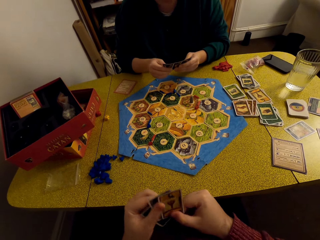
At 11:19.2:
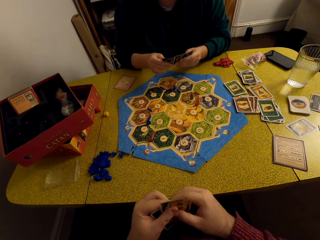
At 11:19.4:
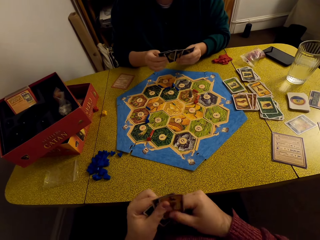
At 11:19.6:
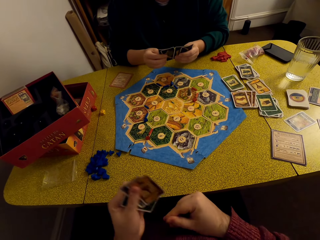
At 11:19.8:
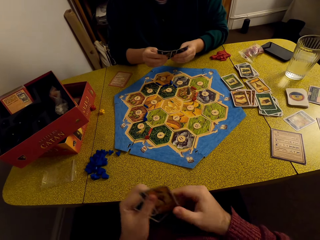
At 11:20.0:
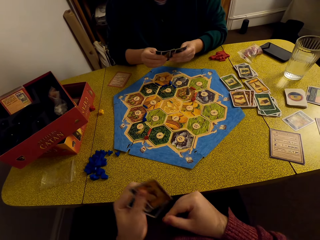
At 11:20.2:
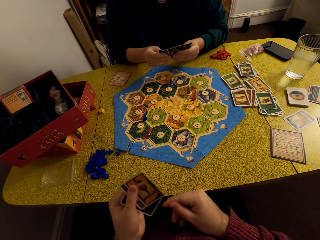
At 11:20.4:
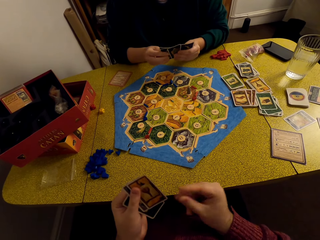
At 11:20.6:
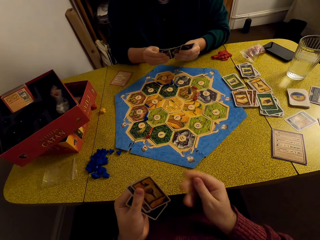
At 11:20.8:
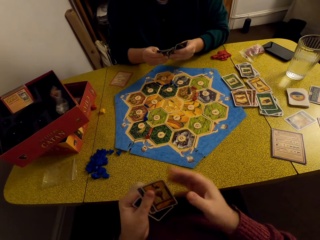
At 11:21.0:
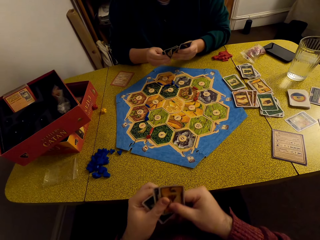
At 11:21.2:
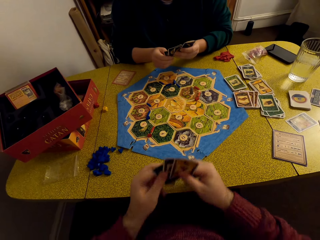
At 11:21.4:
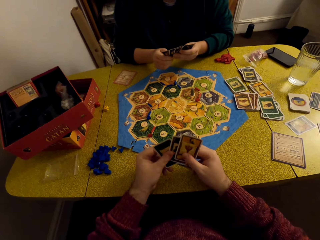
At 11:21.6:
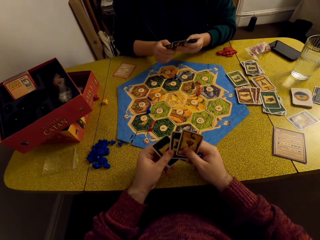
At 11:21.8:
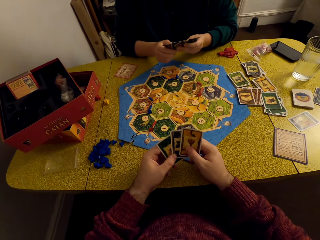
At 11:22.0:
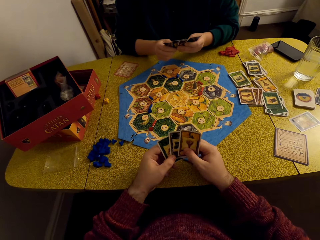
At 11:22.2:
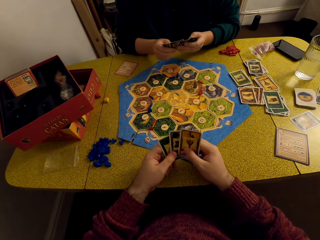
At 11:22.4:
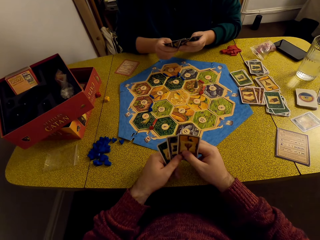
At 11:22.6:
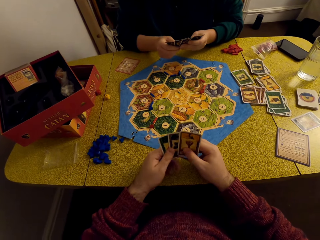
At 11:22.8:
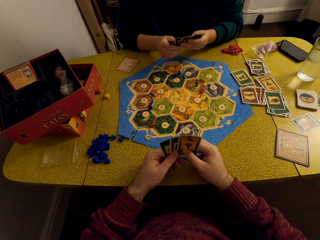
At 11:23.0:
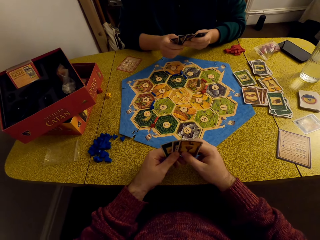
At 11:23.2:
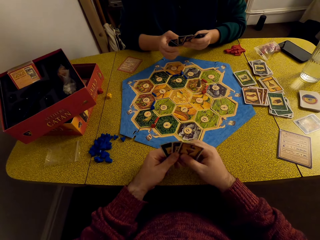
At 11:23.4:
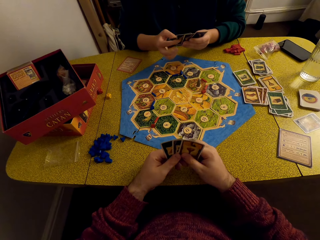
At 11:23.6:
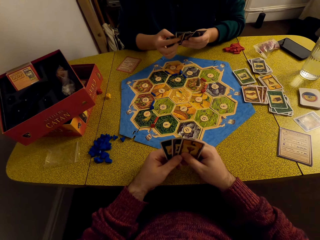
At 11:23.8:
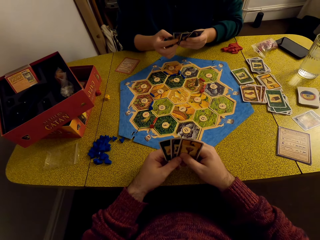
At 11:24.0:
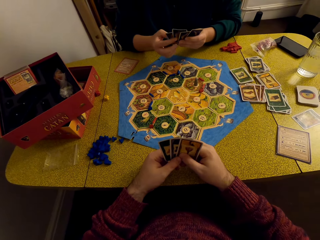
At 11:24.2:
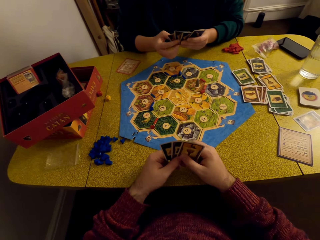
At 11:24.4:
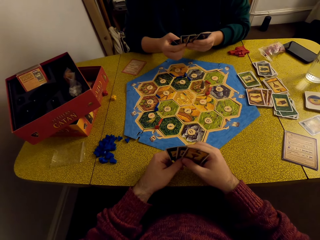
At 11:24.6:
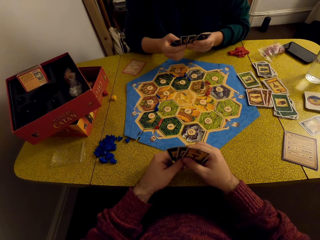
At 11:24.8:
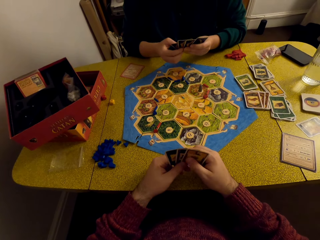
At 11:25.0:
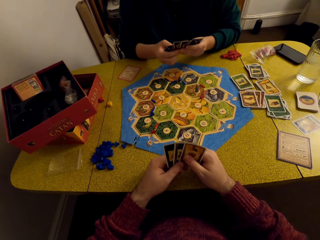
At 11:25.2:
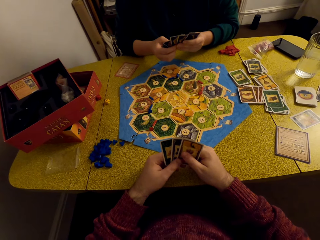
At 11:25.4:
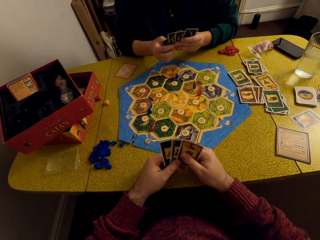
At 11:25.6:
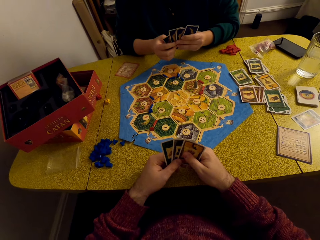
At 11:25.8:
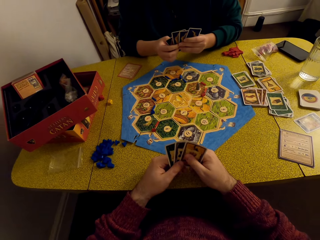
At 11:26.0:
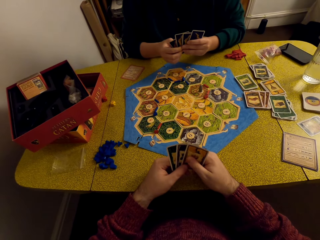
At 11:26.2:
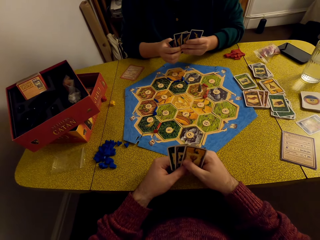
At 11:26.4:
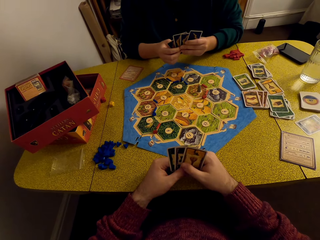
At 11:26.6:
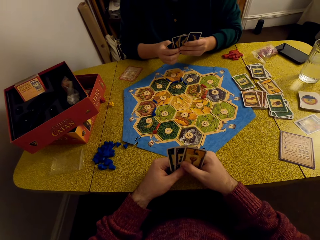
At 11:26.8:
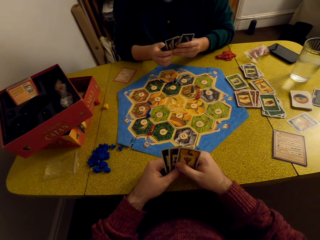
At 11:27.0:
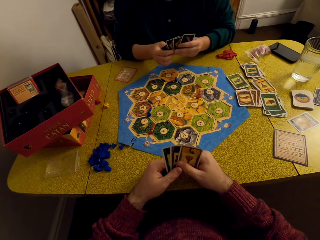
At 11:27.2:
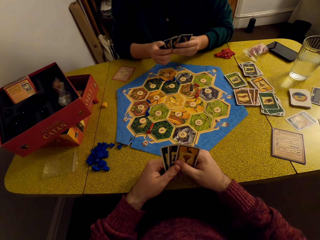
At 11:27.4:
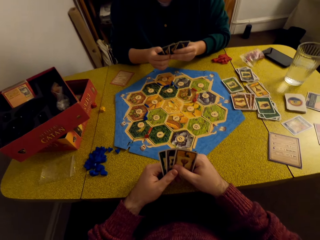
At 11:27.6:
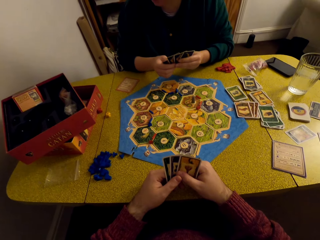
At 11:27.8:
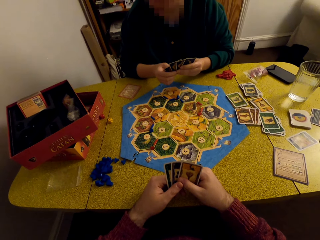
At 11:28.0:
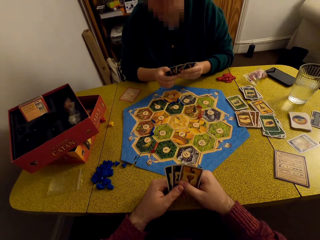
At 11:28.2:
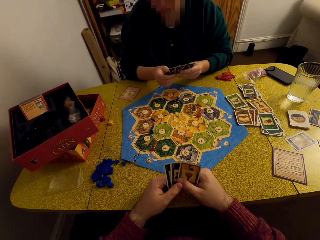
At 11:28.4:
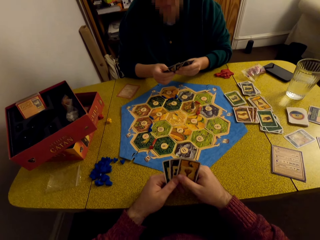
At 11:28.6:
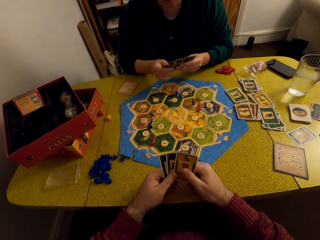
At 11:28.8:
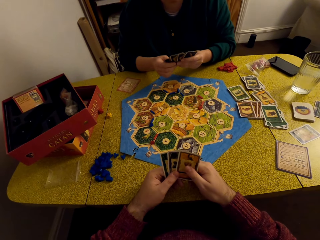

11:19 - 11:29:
The camera wearer stares at the game board. A woman talks to the camera wearer.

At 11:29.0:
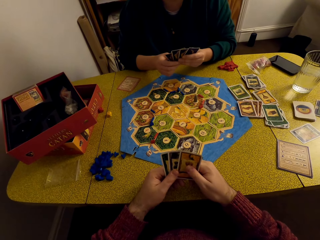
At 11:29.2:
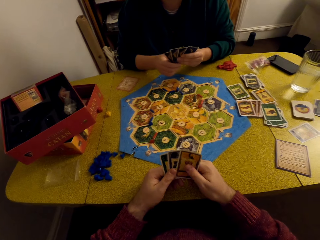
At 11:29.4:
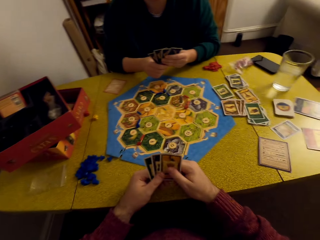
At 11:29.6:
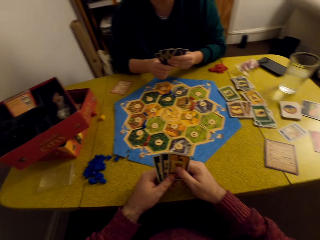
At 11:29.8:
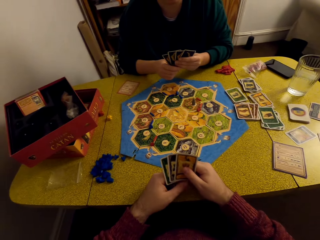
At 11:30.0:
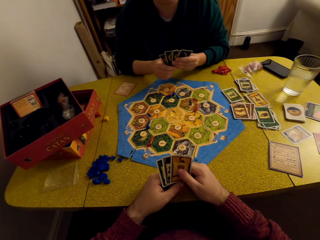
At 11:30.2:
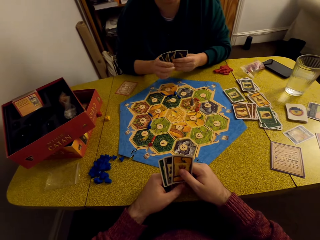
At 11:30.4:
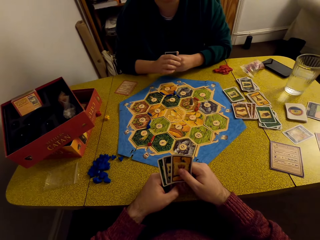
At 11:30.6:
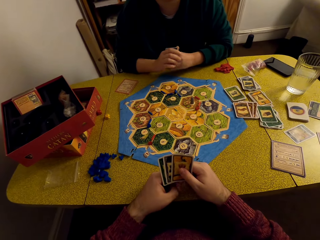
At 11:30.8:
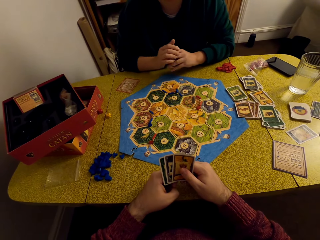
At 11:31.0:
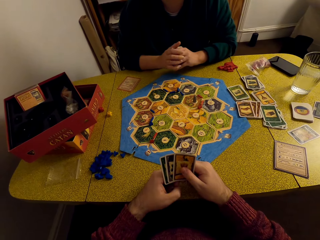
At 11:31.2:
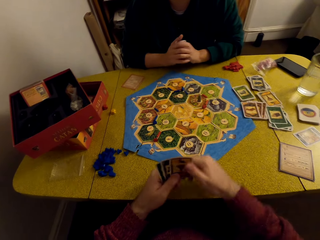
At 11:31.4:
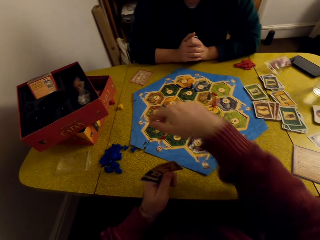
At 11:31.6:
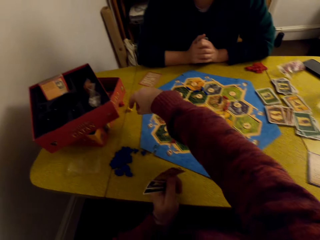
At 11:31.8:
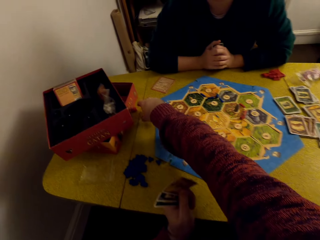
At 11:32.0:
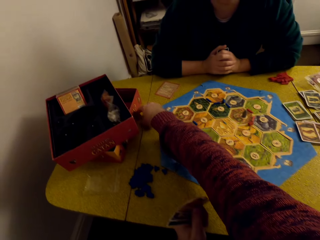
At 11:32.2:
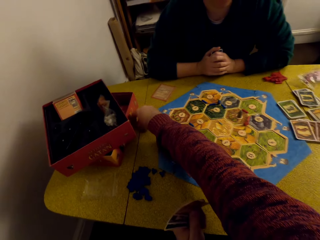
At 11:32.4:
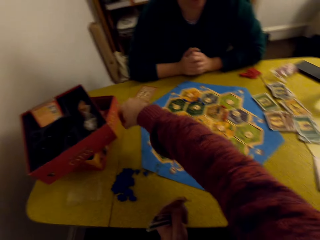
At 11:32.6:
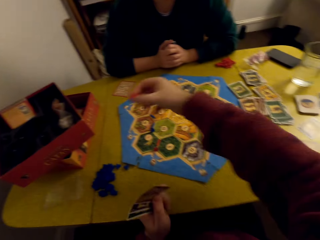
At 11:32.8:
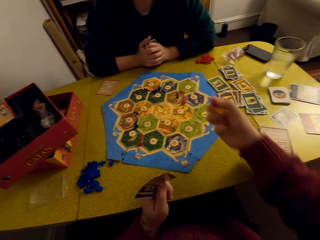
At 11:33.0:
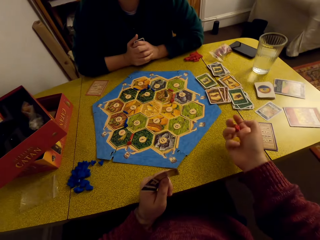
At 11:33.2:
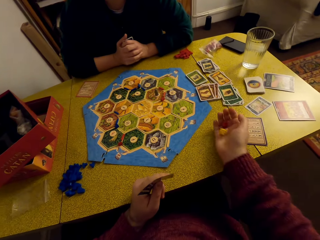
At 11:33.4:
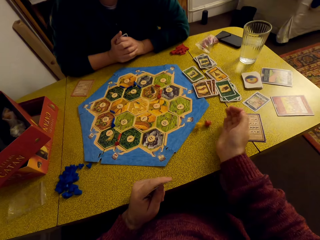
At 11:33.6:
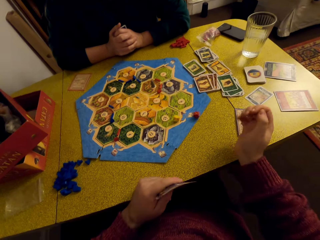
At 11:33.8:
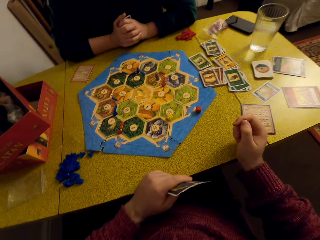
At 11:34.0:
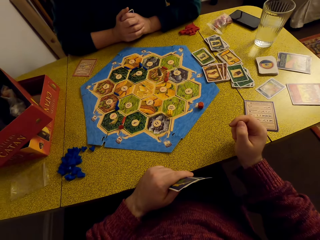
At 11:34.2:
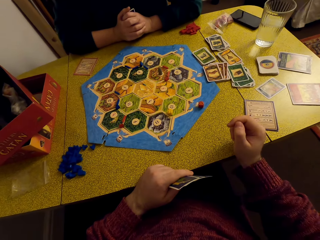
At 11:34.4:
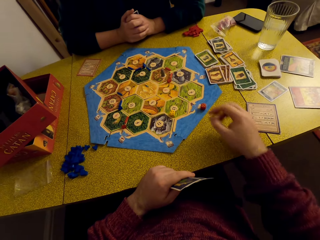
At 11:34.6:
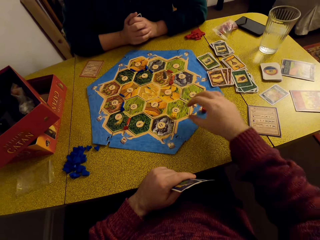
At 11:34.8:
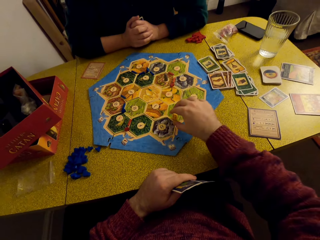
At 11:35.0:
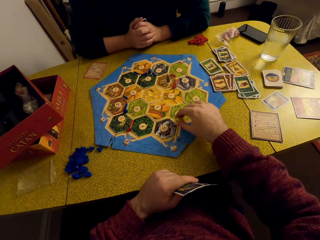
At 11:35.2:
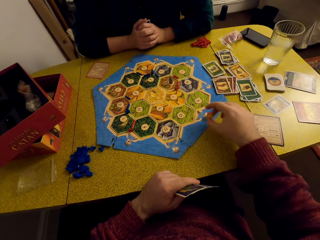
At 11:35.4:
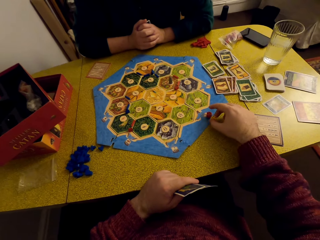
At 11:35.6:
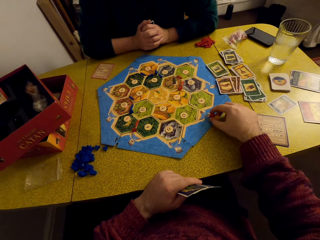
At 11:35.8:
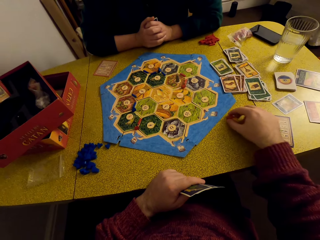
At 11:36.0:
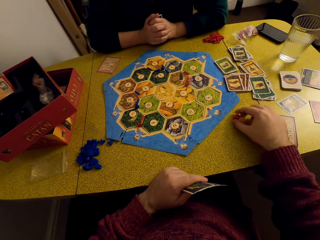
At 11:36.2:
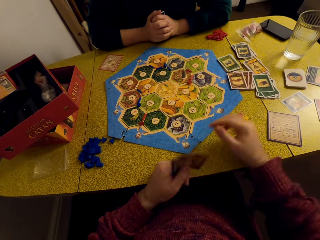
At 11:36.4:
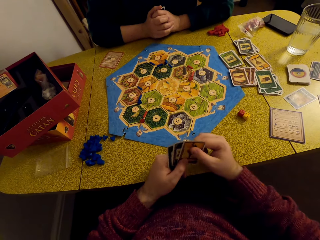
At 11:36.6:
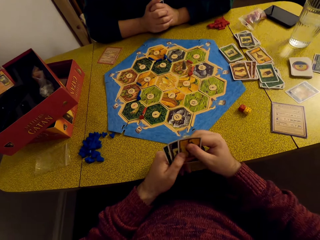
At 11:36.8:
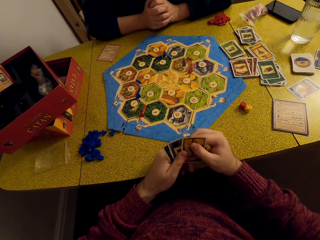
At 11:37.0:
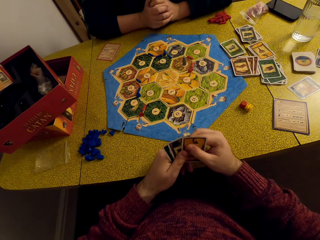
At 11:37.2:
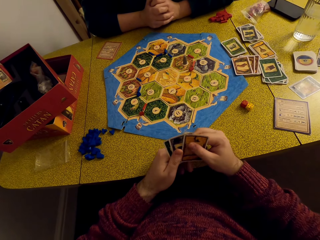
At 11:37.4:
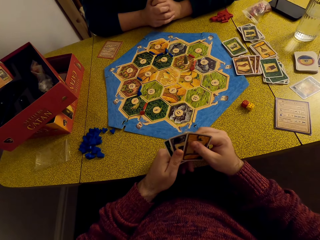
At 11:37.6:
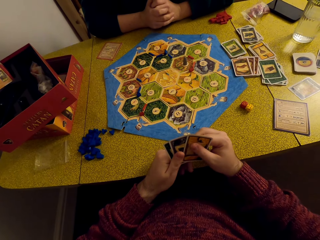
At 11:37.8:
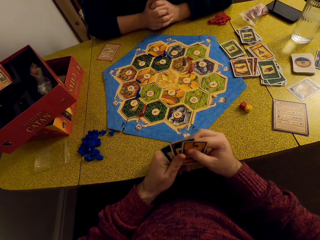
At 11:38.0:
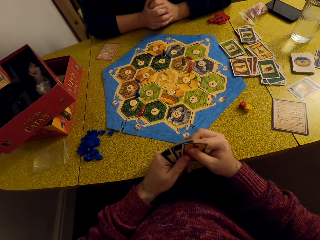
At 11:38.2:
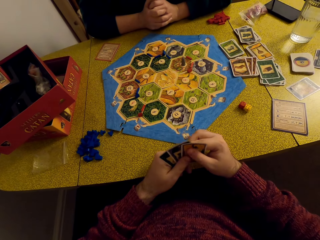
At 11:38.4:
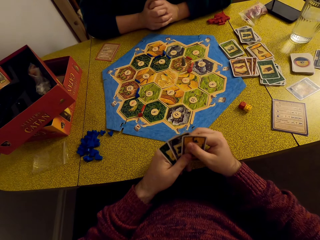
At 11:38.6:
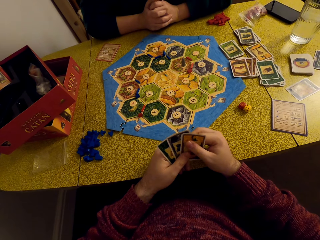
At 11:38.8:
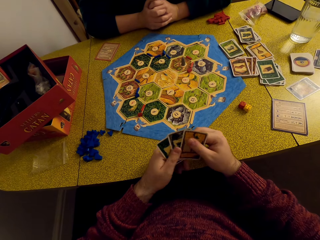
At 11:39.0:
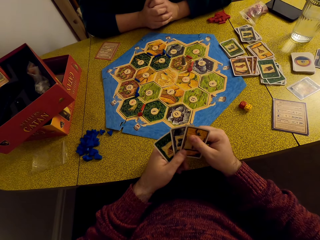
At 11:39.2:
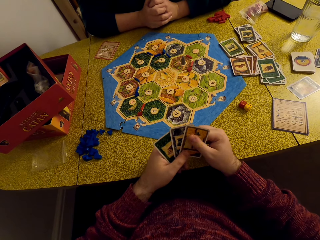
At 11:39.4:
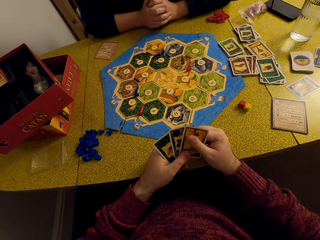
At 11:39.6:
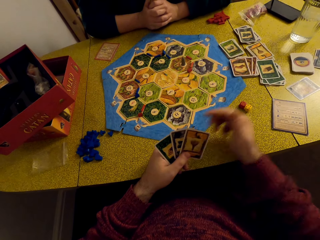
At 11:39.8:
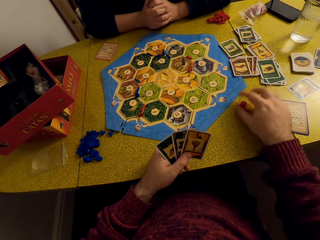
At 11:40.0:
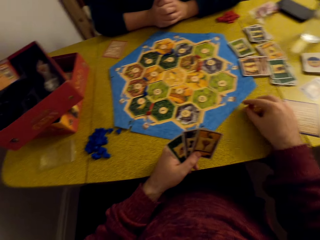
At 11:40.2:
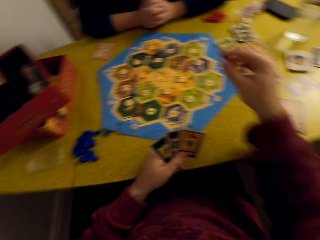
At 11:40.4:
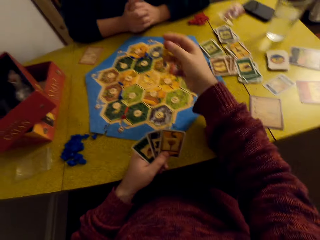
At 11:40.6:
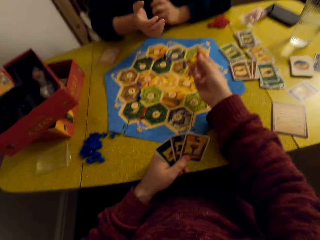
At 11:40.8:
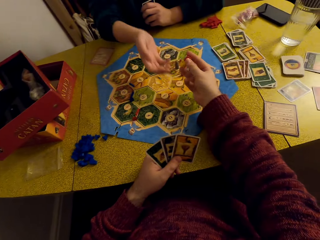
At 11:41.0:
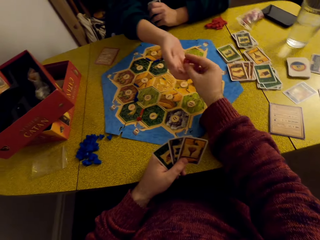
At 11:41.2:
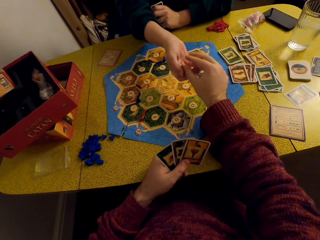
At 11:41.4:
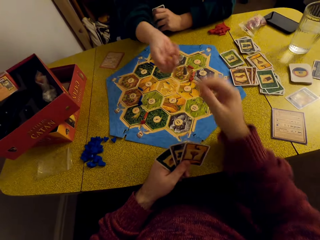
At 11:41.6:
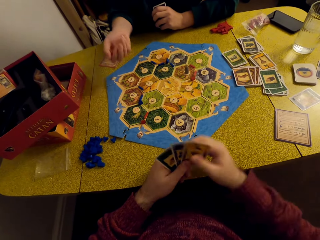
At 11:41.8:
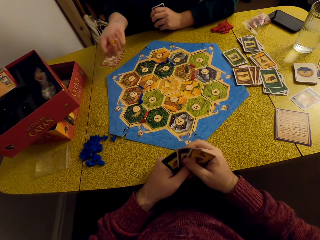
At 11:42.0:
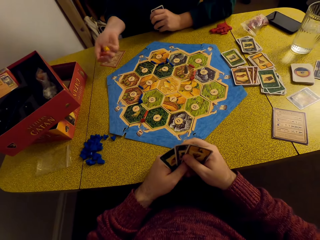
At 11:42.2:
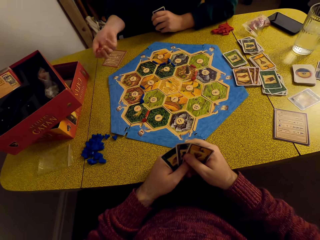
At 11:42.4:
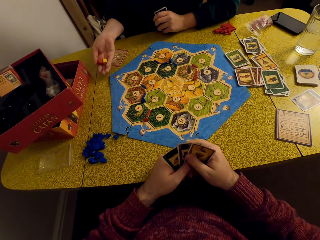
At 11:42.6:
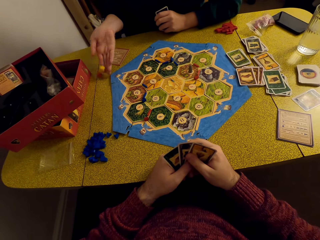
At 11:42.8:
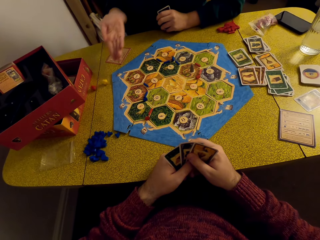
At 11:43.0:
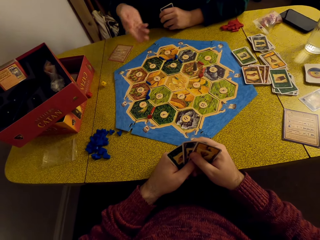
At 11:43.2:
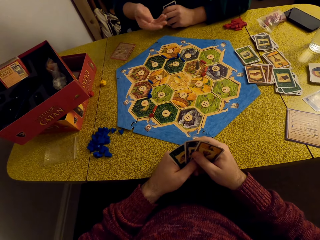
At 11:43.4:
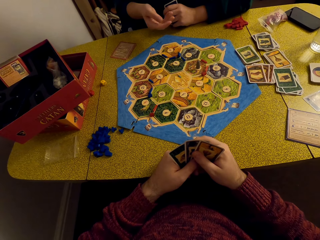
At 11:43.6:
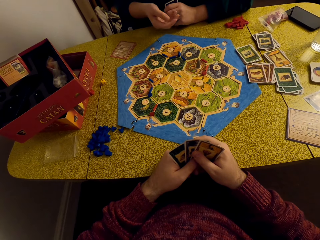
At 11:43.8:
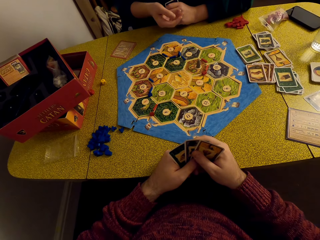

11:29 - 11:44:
The camera wearer picks up the dice. They drop the dice. They move the dice to the table. They talk to a woman. They pick up the dice. They hand the dice to the woman. They roll the dice. They drop the dice on the table.
